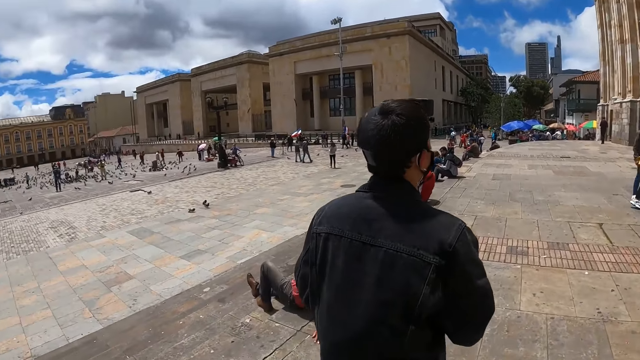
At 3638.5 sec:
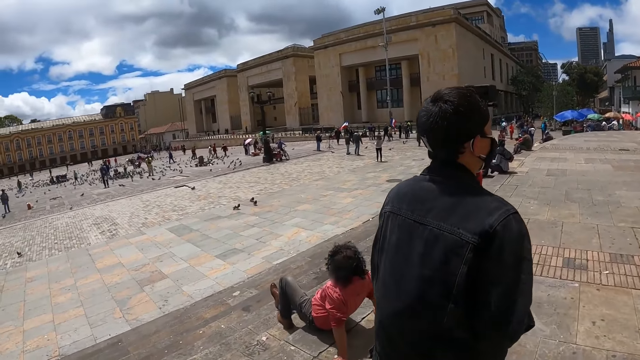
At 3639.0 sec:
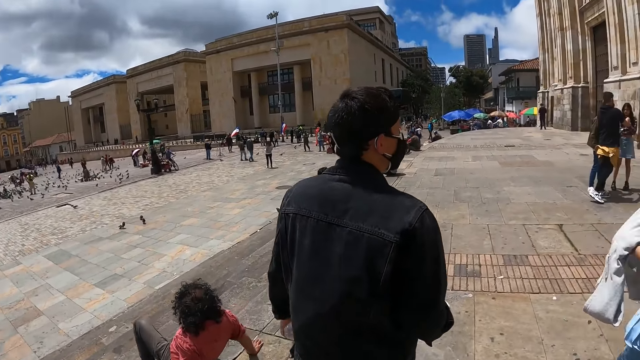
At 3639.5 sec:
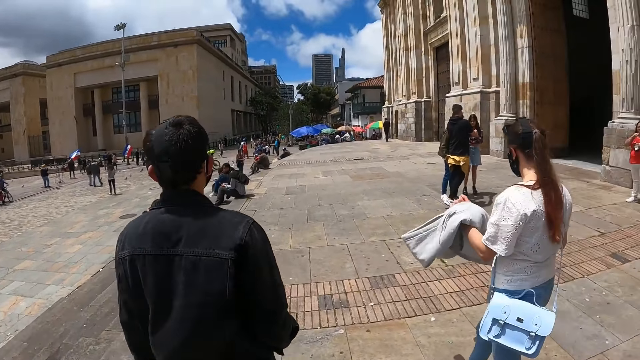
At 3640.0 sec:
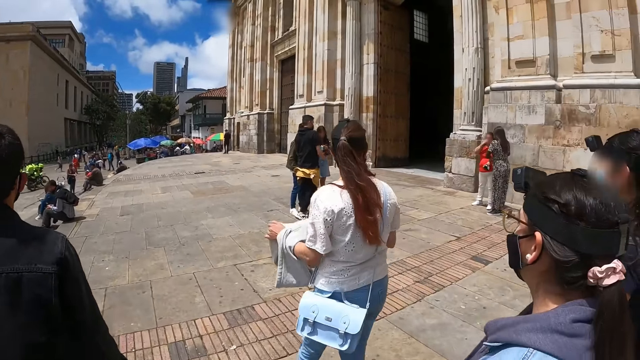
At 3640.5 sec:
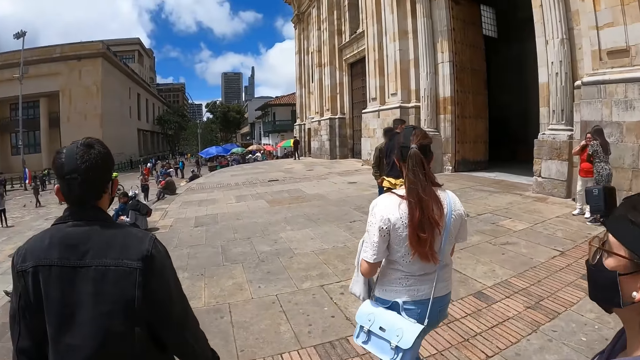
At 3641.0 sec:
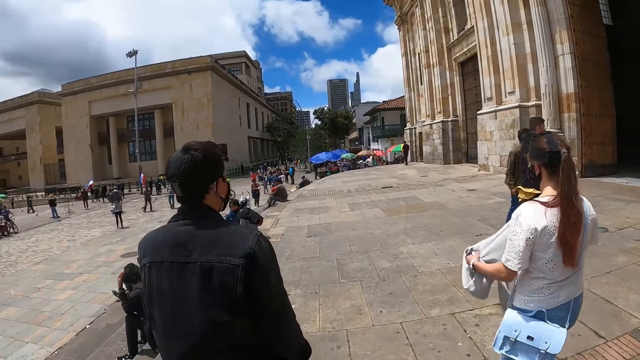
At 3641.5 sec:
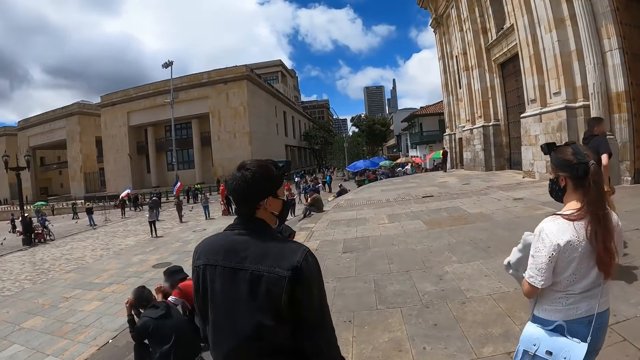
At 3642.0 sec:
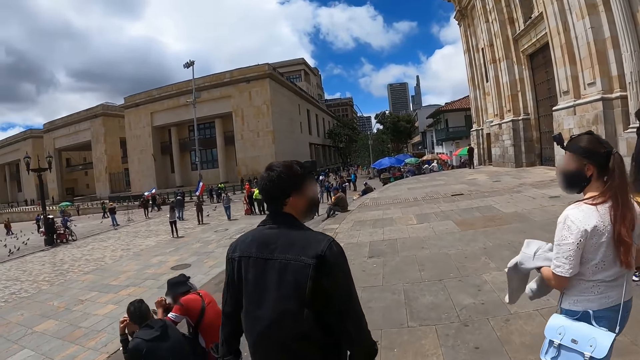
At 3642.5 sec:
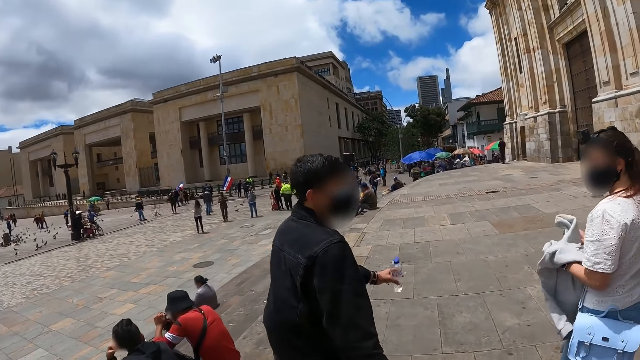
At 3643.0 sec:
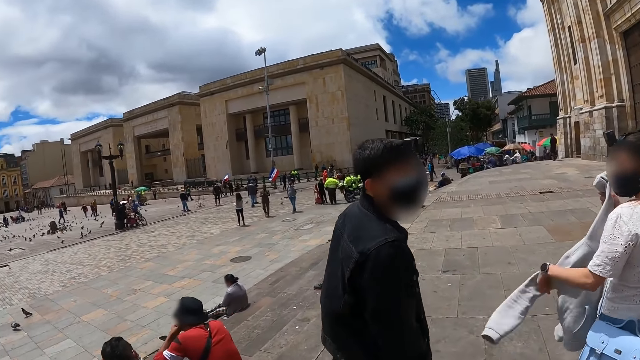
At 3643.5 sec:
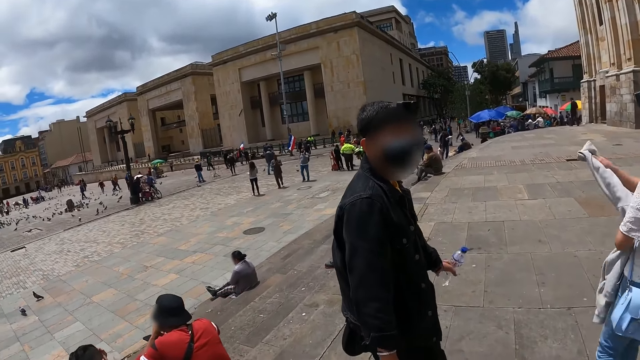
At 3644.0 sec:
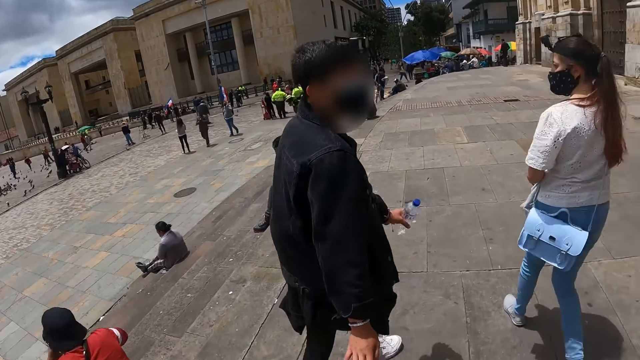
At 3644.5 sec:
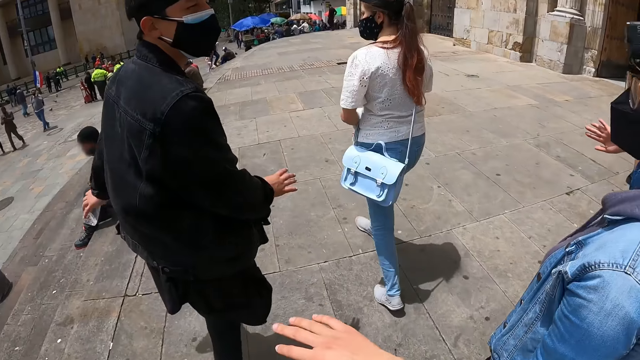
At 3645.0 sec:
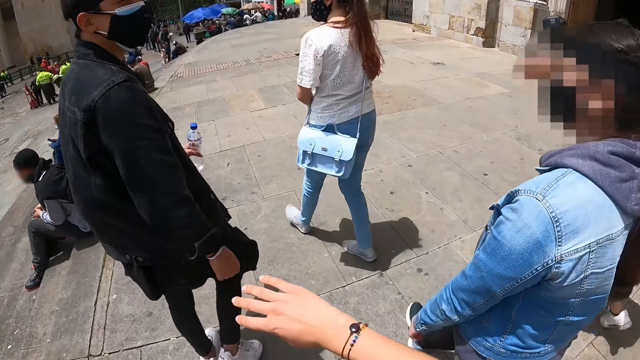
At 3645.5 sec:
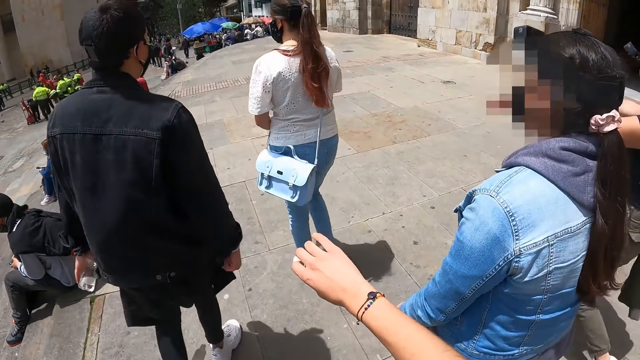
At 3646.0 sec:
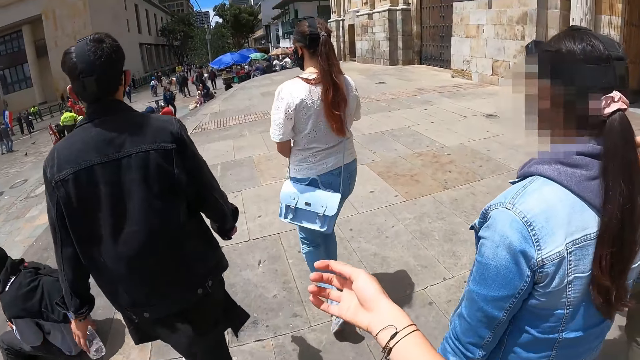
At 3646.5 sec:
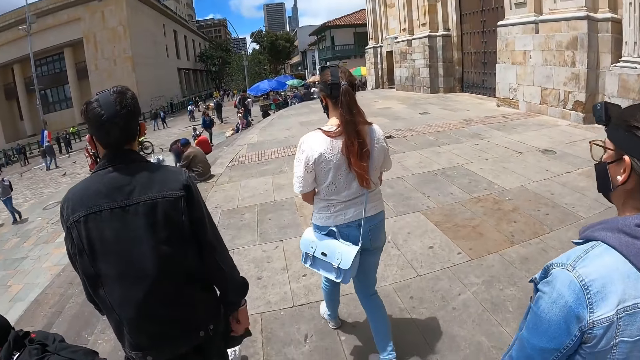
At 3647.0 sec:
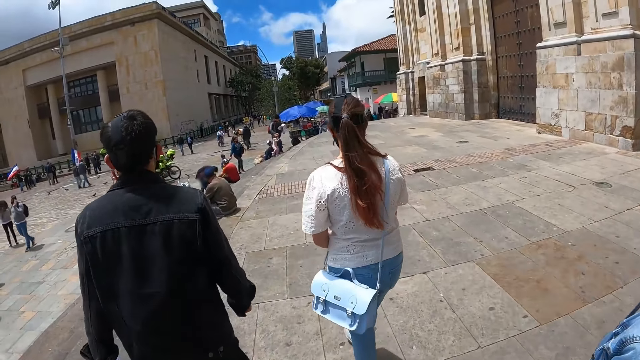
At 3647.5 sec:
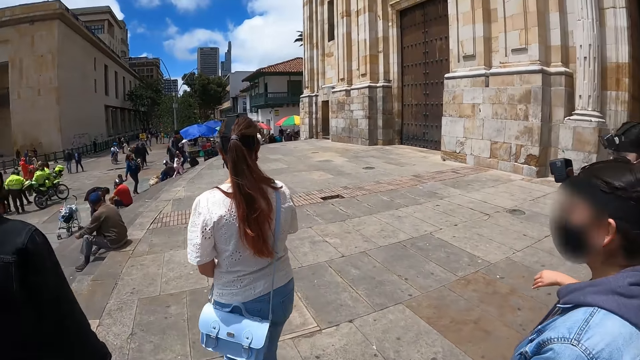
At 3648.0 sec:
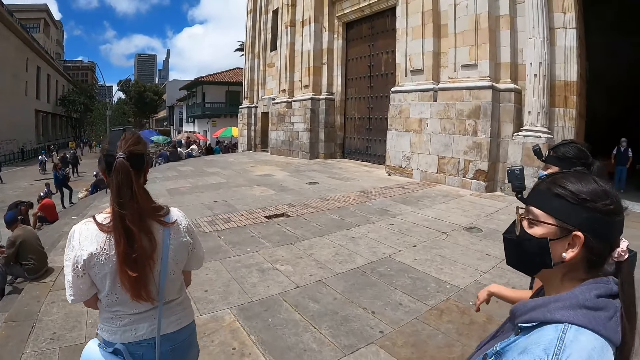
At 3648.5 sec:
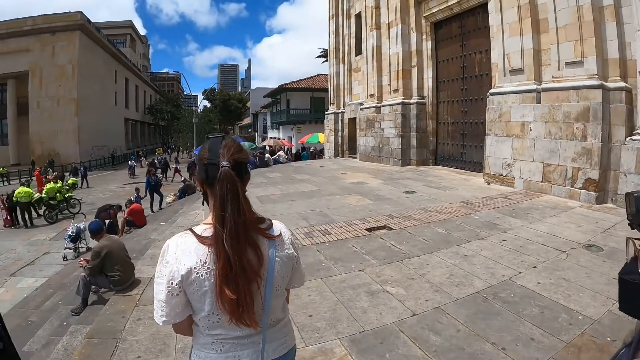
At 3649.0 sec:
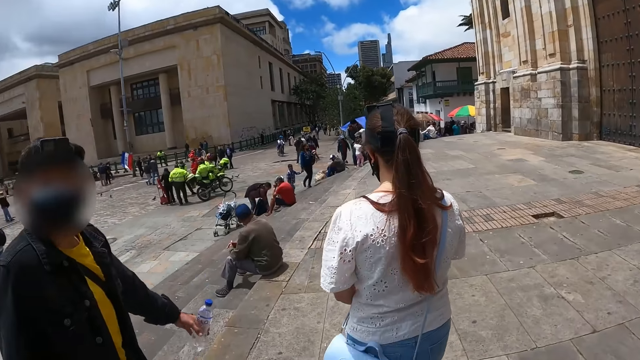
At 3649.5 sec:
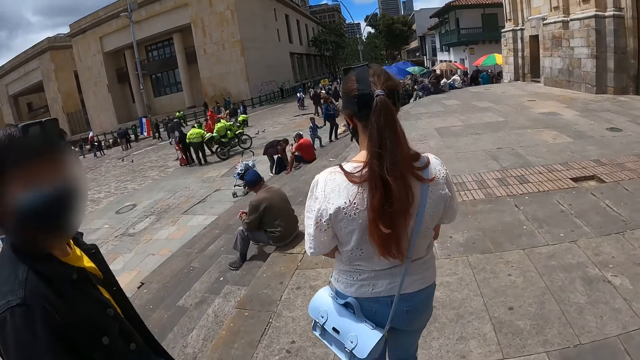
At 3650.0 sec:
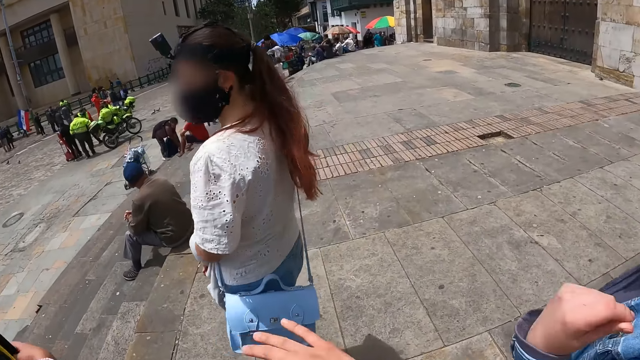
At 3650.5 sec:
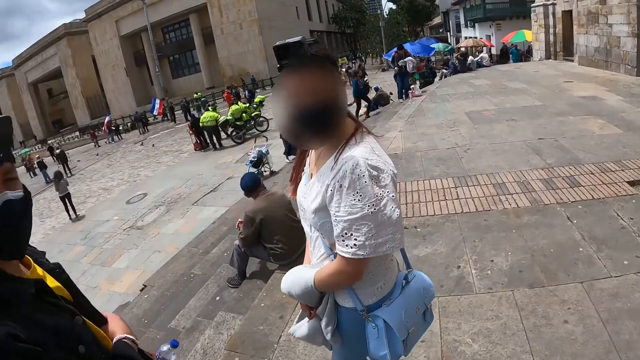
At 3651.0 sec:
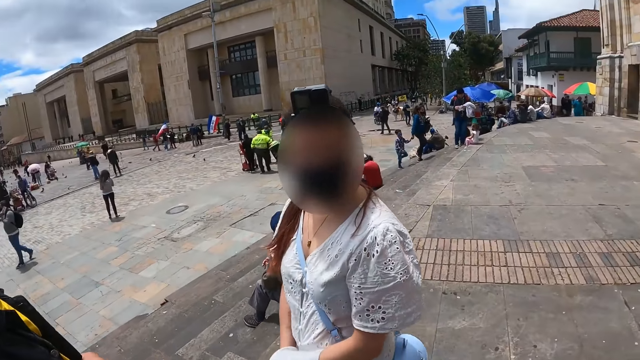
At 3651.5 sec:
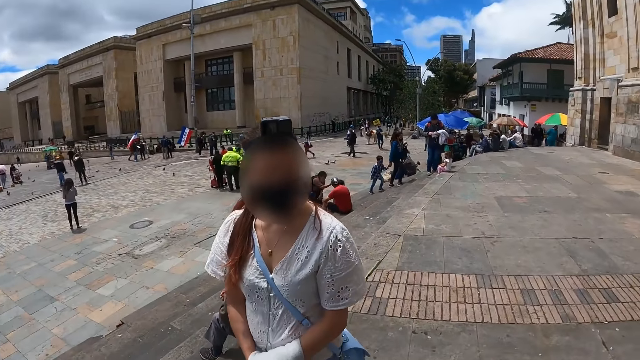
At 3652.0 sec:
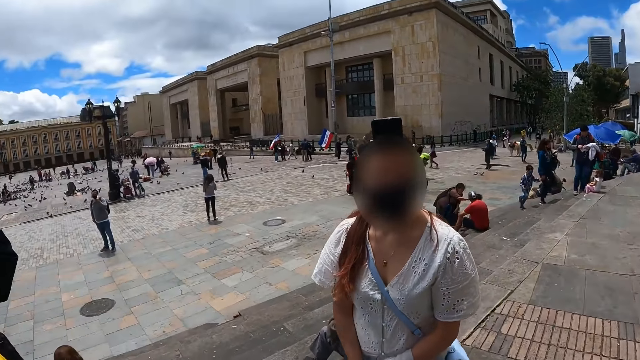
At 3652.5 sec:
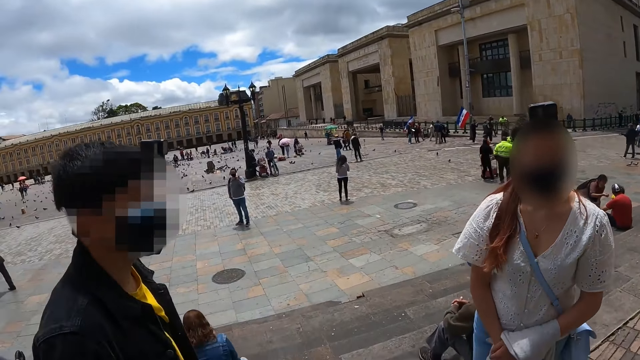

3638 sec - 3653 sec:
The camera wearer converses with a man. They walk around. They interact with another man. They interact with a lady.

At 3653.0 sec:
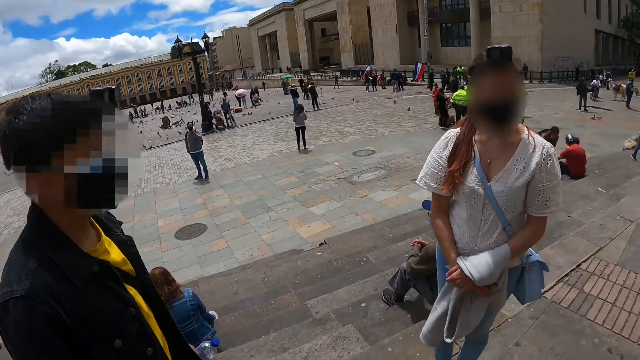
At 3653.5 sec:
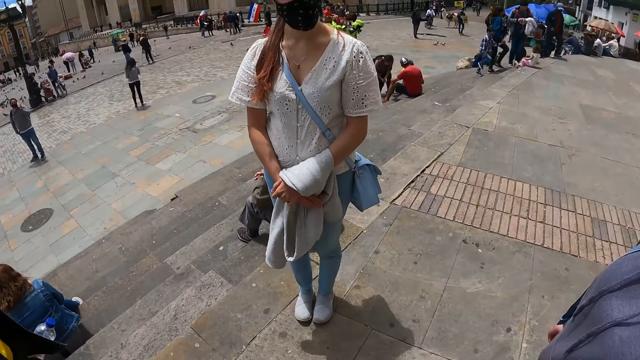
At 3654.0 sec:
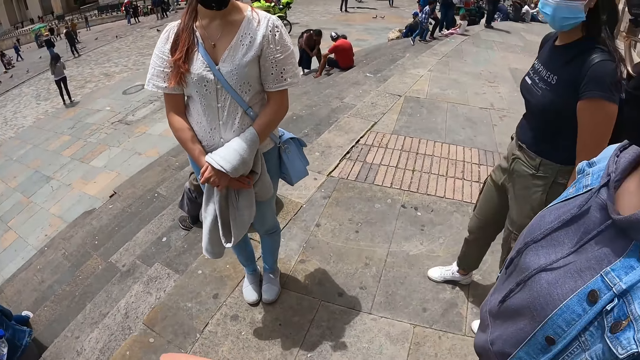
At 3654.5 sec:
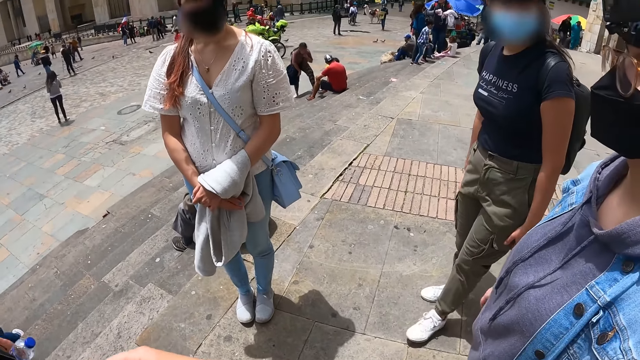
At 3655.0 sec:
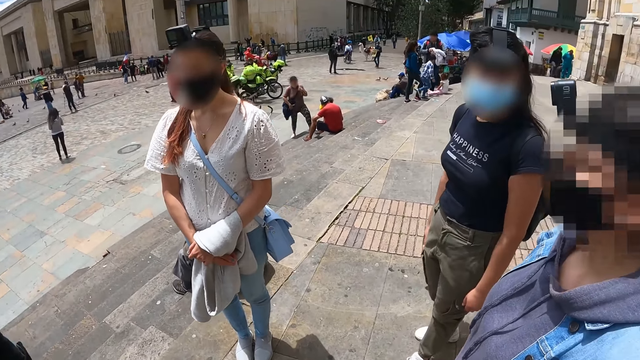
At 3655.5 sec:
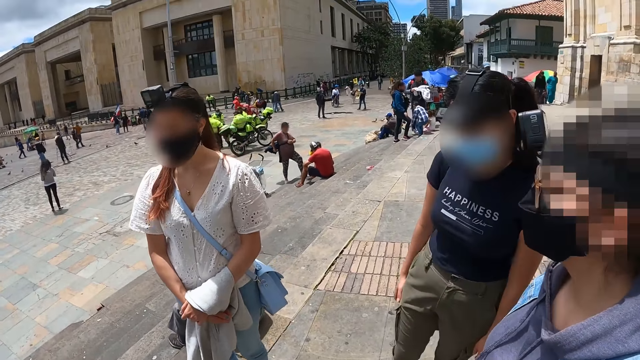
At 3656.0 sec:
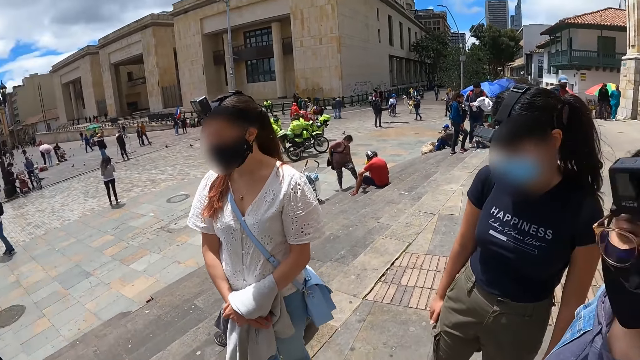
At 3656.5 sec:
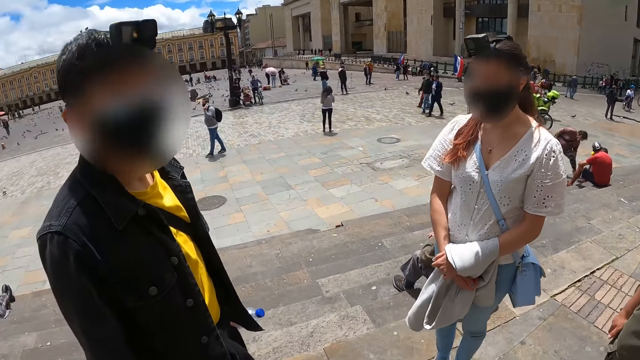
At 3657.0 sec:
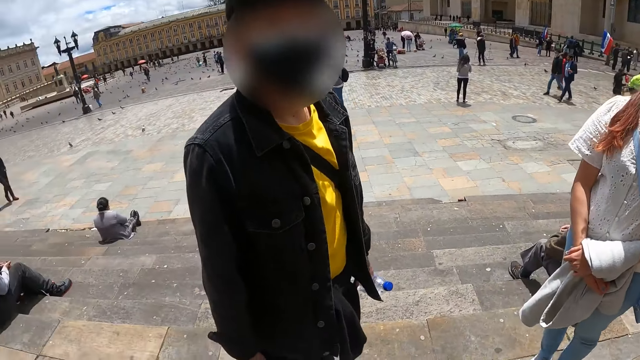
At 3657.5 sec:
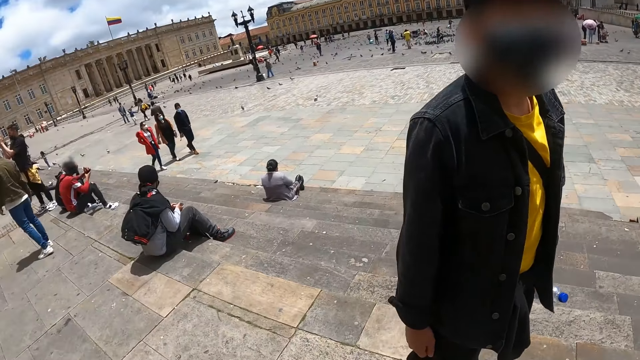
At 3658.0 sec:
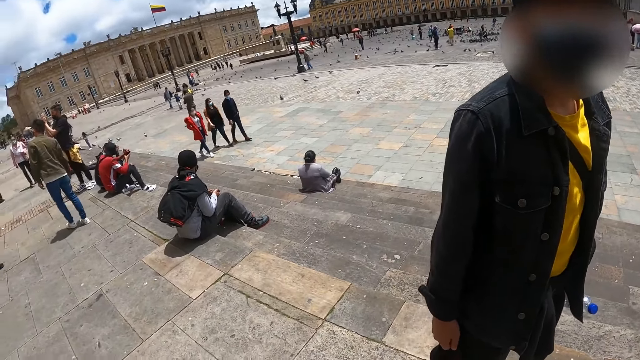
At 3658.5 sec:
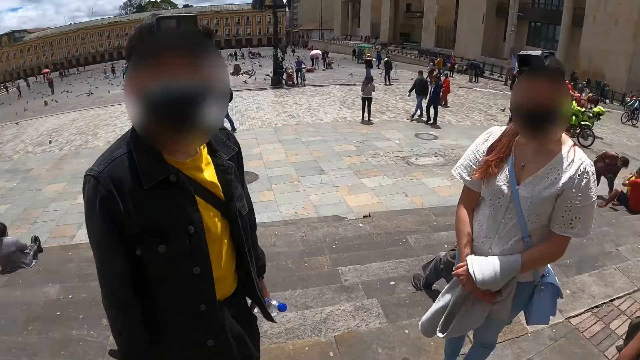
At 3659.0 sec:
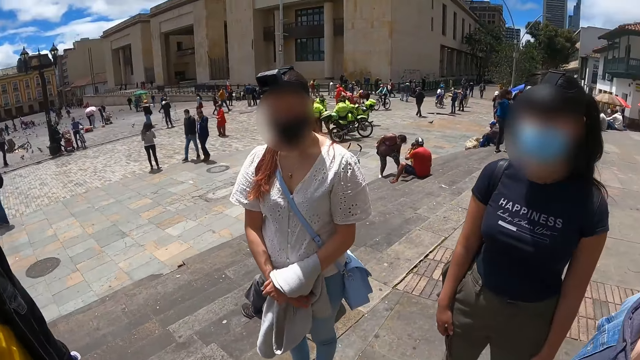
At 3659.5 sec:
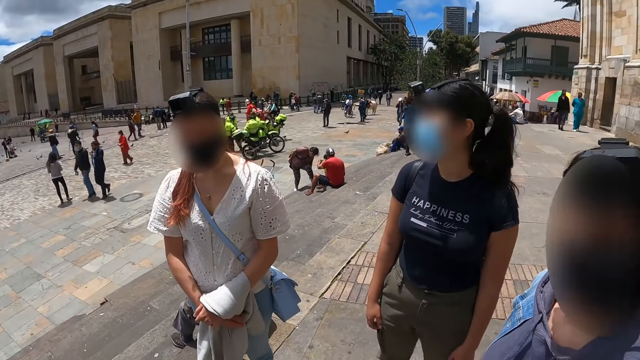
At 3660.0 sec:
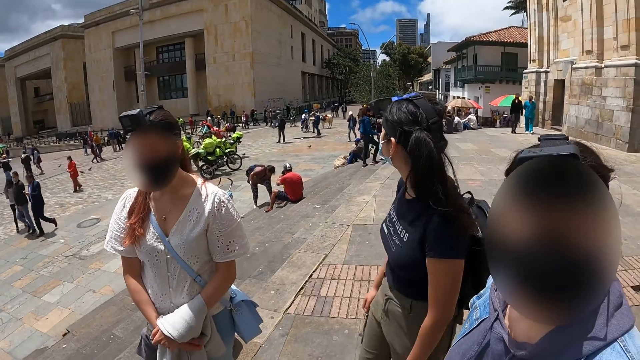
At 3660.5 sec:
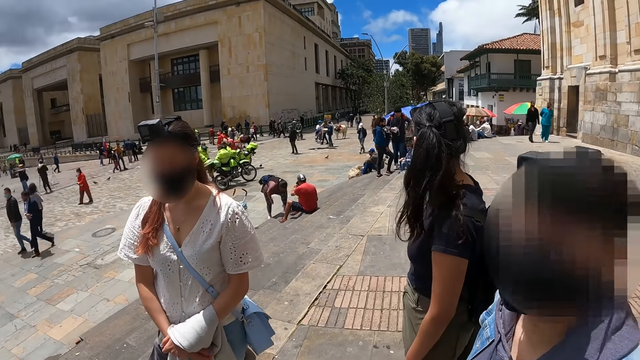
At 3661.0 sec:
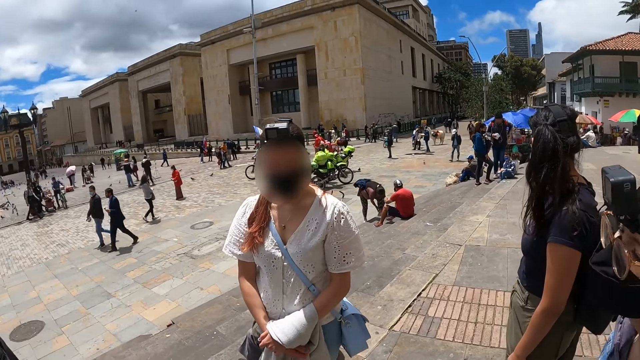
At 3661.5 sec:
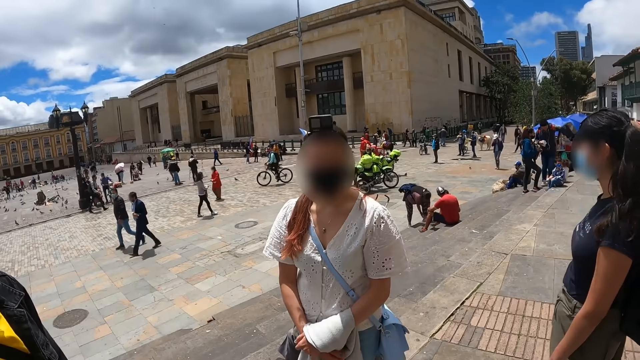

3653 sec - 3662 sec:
The camera wearer interacts with a man. They look around. They interact with a lady. They interact with another lady.
